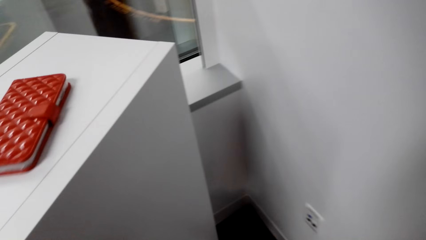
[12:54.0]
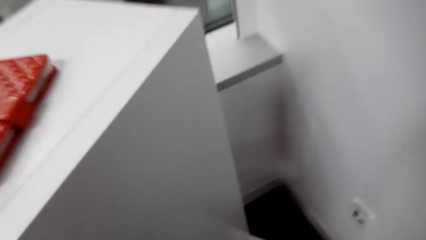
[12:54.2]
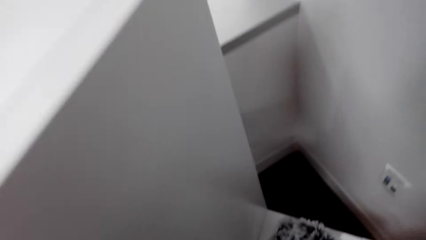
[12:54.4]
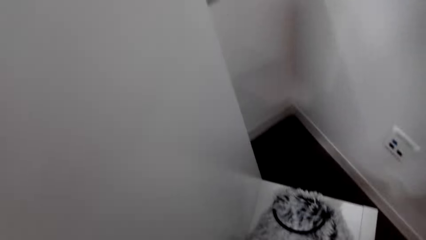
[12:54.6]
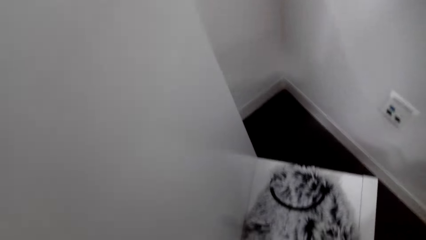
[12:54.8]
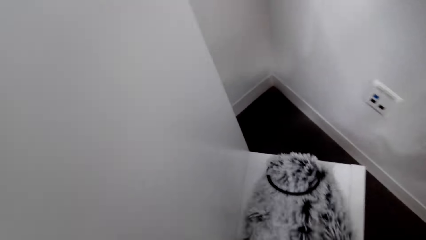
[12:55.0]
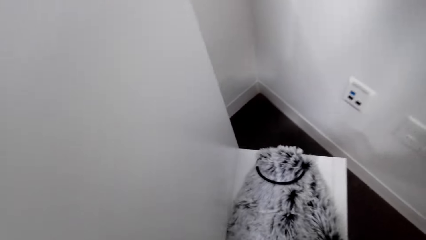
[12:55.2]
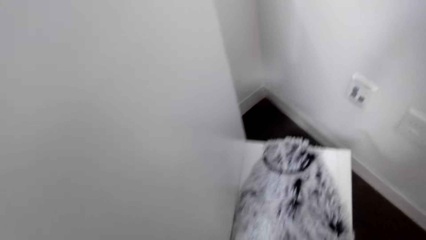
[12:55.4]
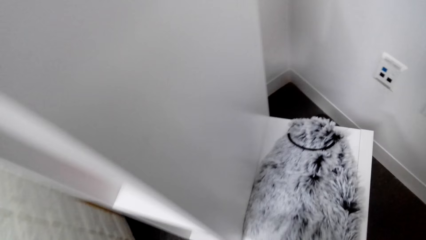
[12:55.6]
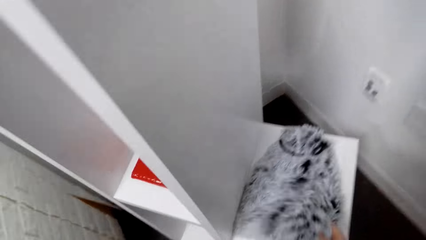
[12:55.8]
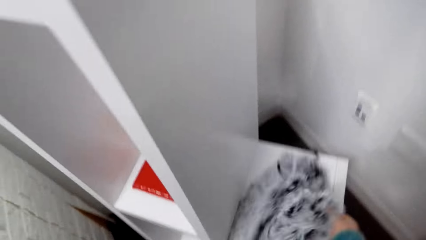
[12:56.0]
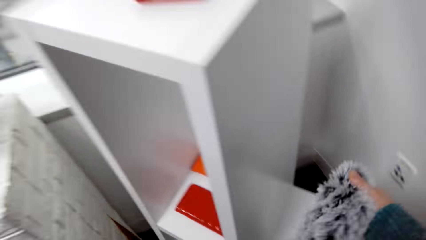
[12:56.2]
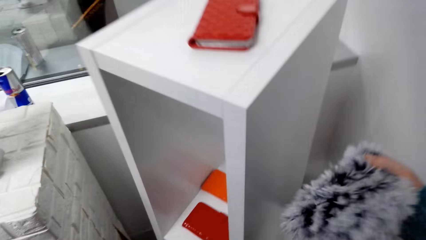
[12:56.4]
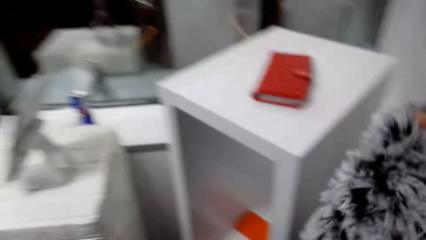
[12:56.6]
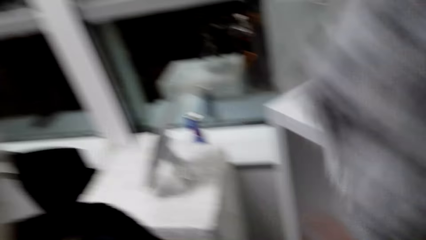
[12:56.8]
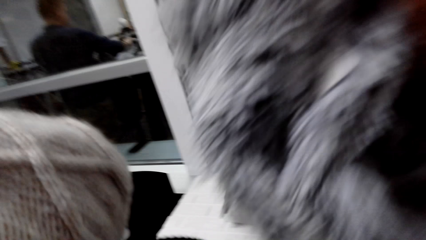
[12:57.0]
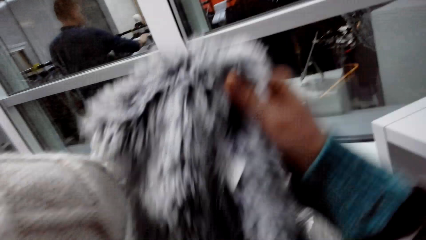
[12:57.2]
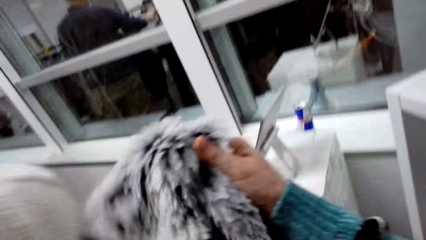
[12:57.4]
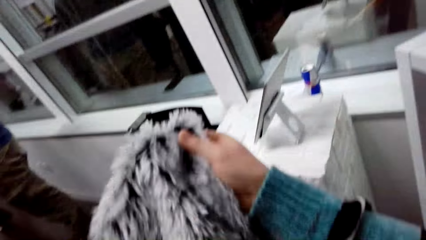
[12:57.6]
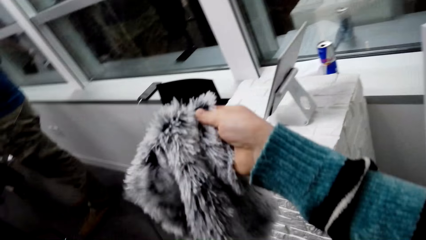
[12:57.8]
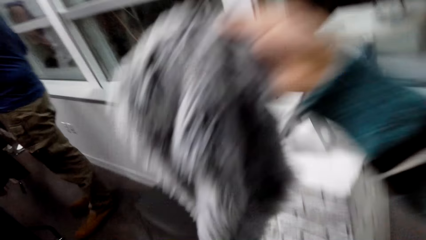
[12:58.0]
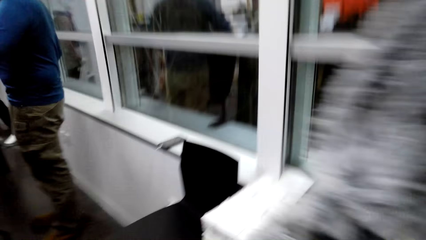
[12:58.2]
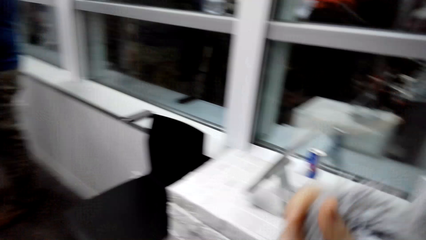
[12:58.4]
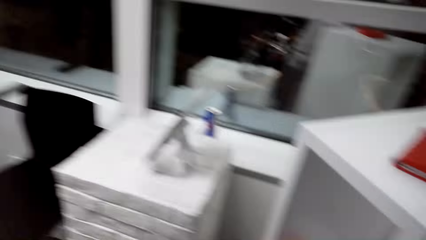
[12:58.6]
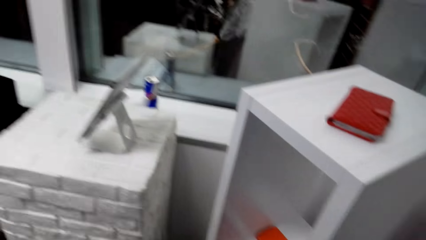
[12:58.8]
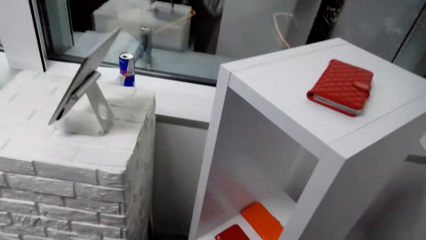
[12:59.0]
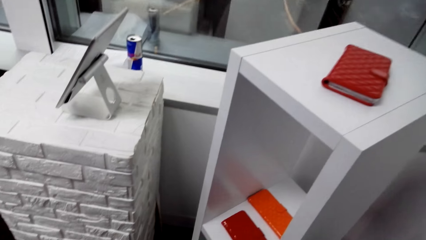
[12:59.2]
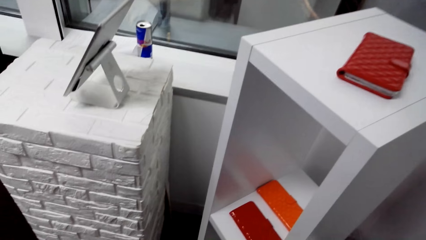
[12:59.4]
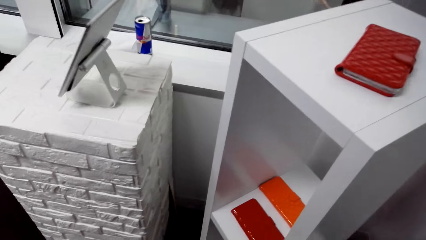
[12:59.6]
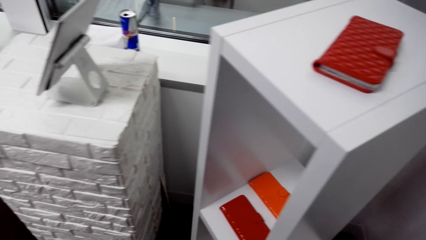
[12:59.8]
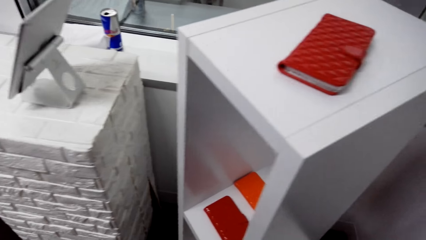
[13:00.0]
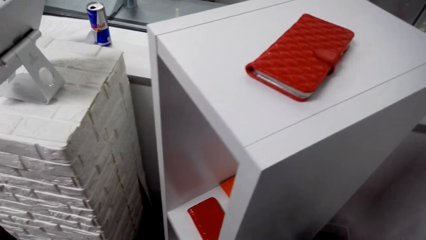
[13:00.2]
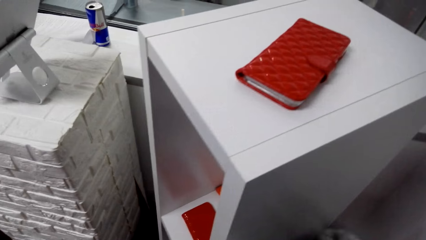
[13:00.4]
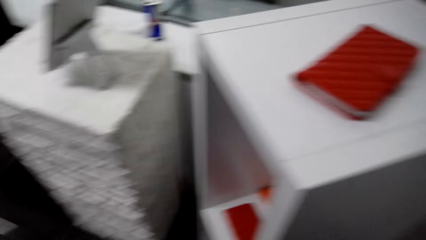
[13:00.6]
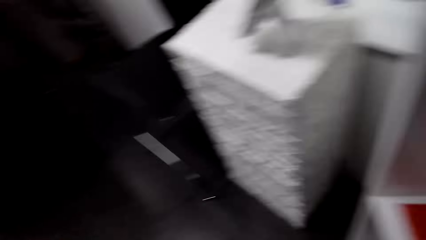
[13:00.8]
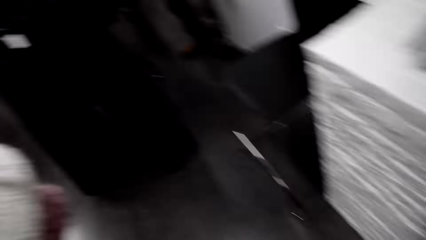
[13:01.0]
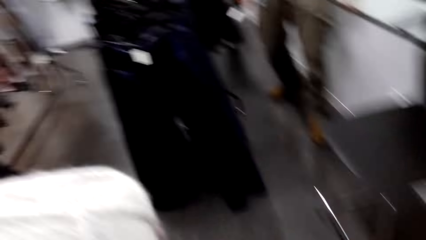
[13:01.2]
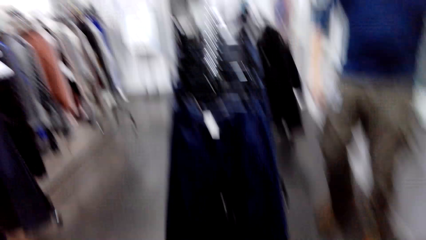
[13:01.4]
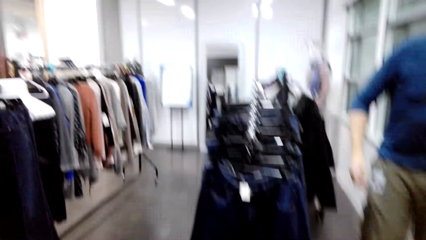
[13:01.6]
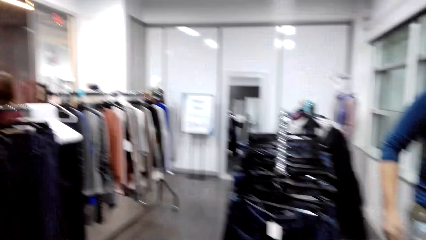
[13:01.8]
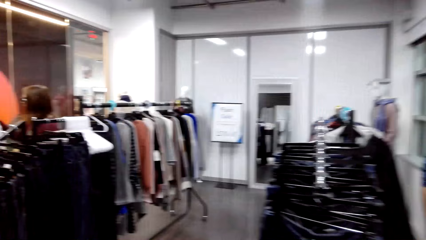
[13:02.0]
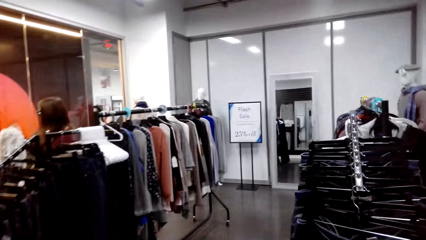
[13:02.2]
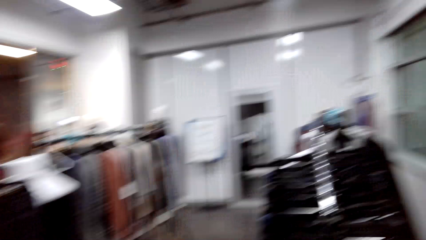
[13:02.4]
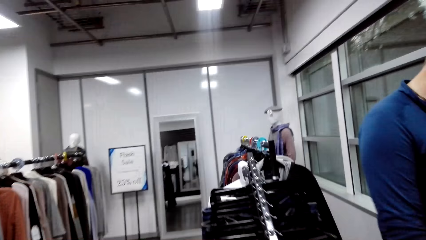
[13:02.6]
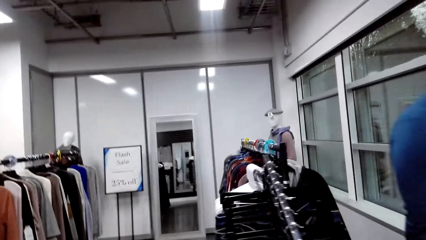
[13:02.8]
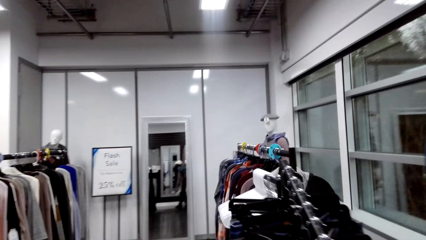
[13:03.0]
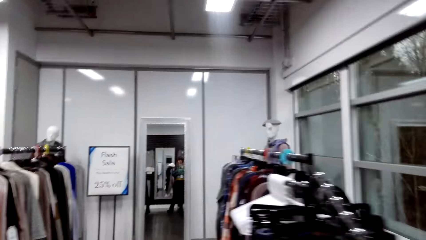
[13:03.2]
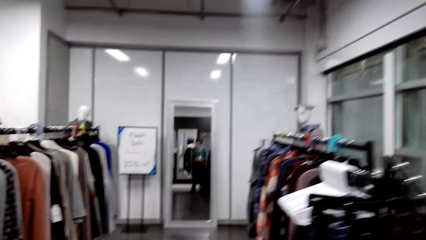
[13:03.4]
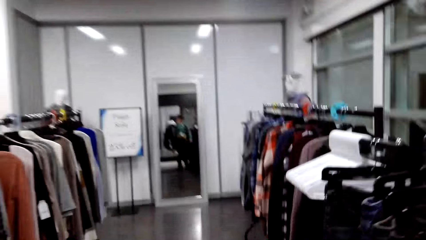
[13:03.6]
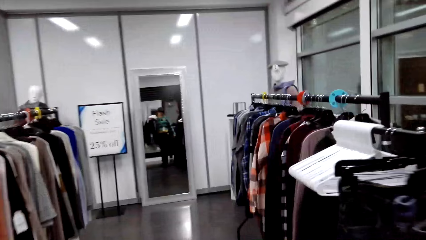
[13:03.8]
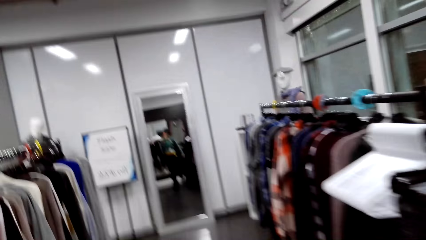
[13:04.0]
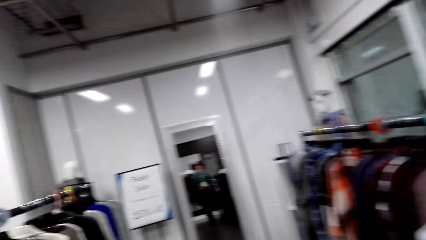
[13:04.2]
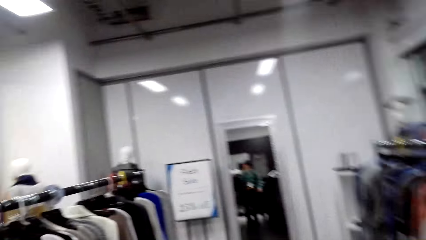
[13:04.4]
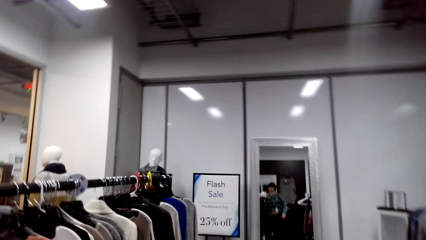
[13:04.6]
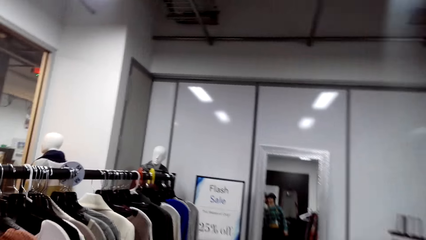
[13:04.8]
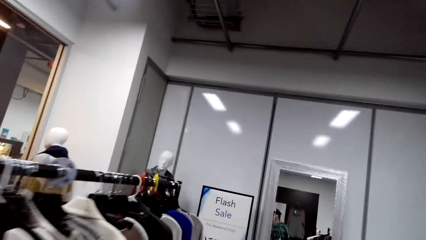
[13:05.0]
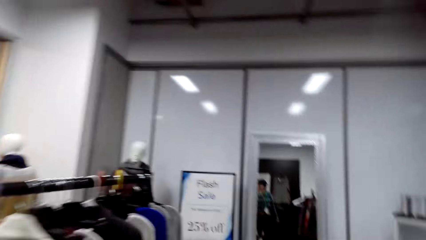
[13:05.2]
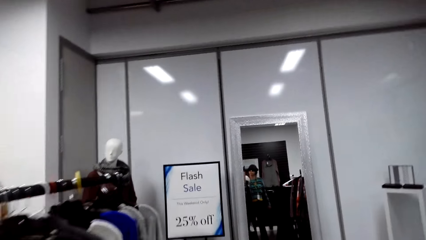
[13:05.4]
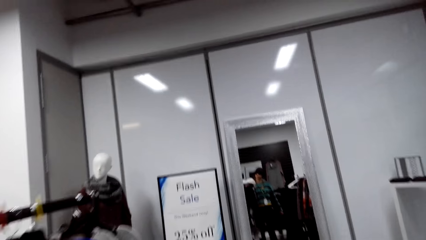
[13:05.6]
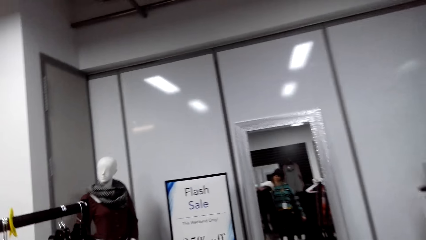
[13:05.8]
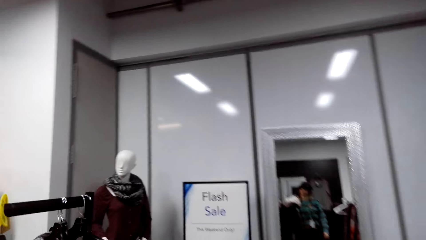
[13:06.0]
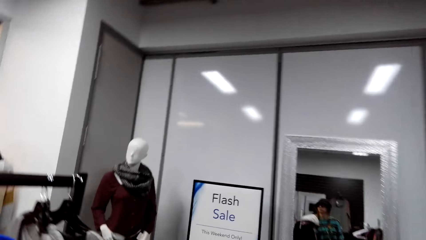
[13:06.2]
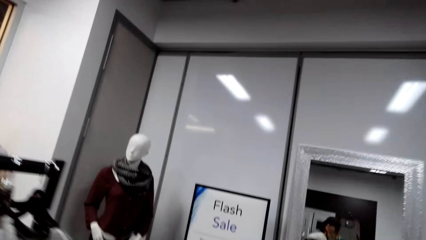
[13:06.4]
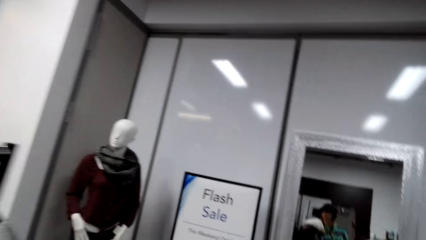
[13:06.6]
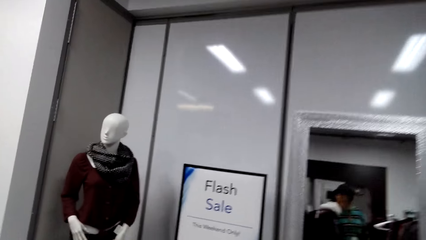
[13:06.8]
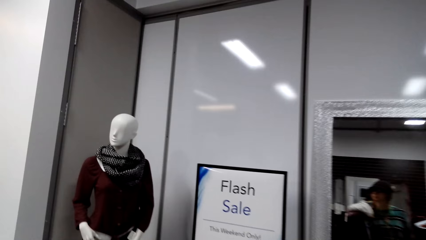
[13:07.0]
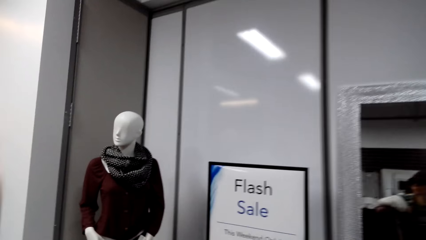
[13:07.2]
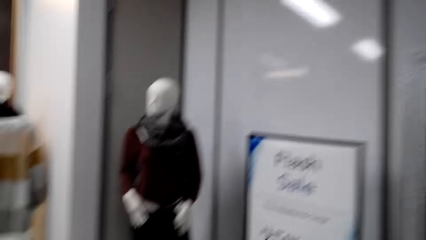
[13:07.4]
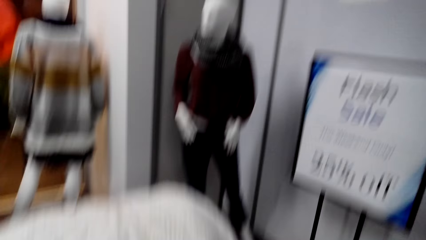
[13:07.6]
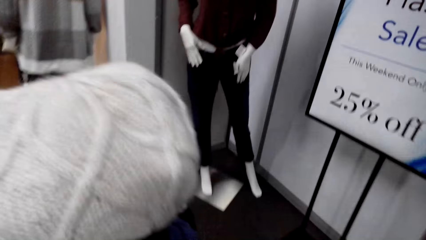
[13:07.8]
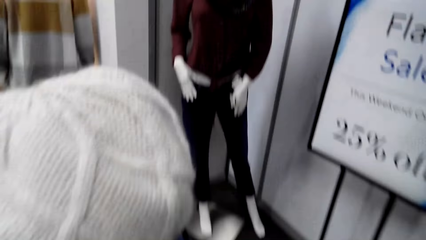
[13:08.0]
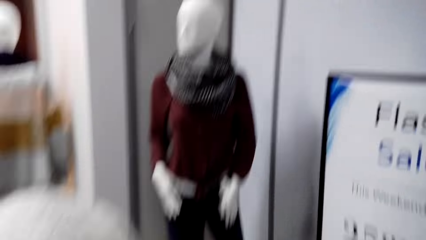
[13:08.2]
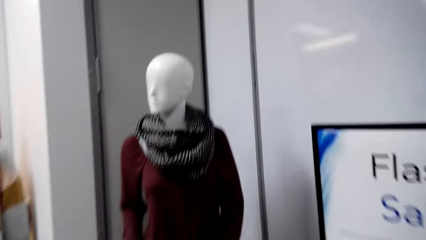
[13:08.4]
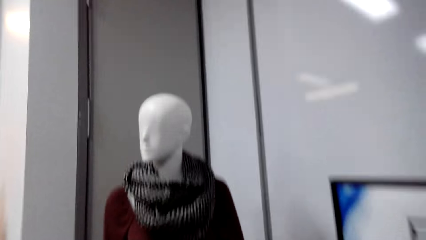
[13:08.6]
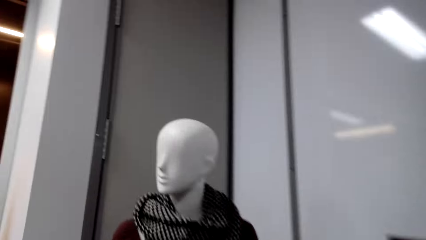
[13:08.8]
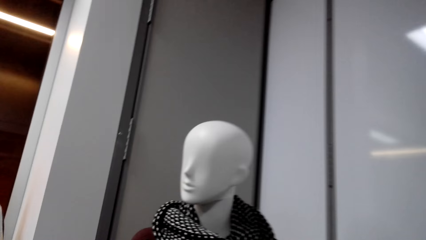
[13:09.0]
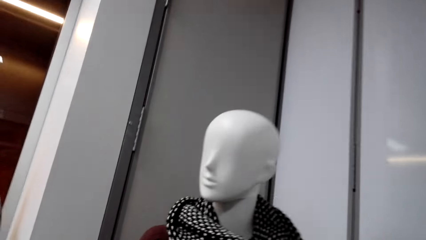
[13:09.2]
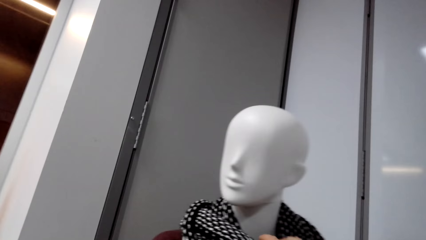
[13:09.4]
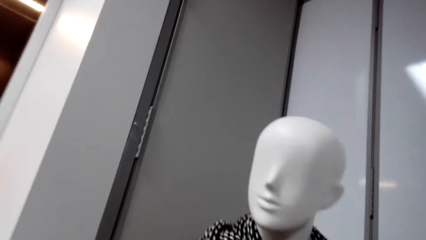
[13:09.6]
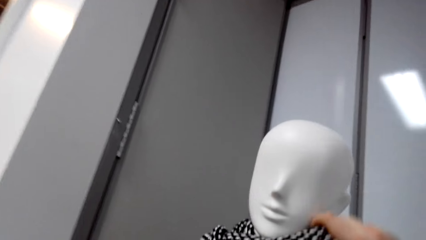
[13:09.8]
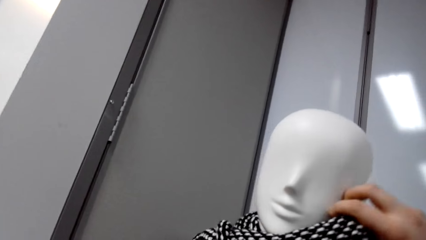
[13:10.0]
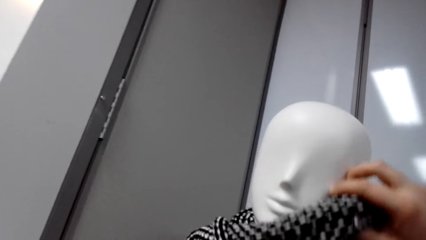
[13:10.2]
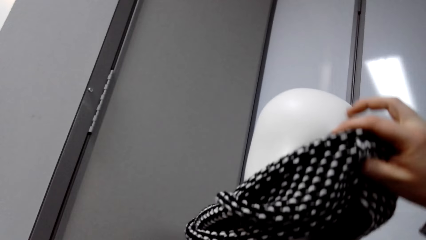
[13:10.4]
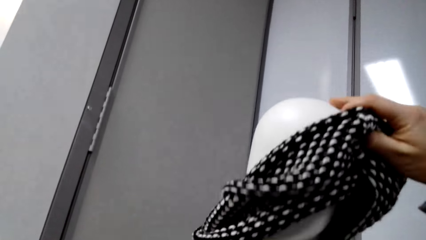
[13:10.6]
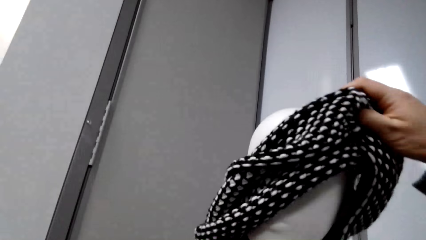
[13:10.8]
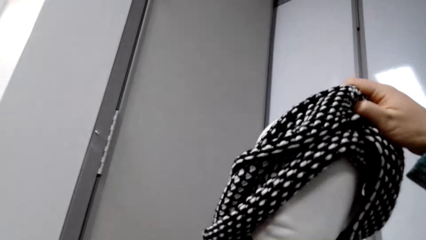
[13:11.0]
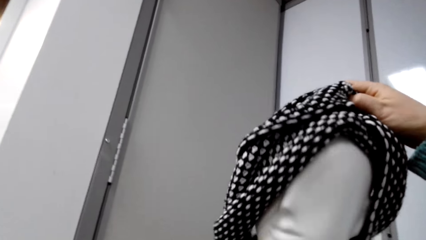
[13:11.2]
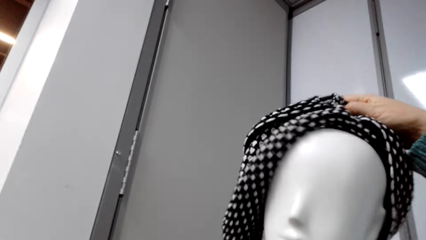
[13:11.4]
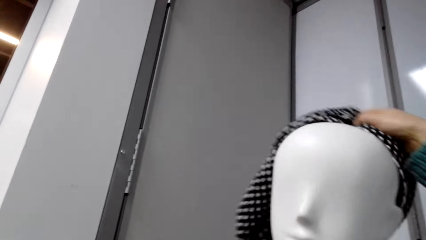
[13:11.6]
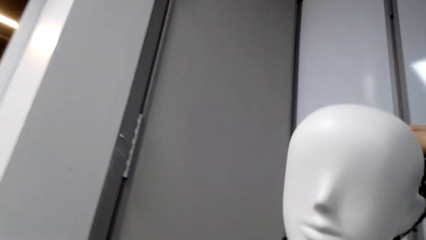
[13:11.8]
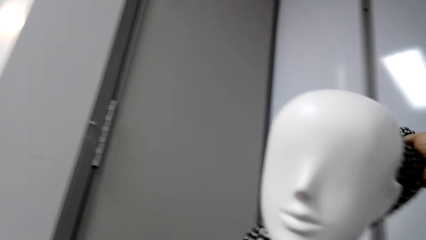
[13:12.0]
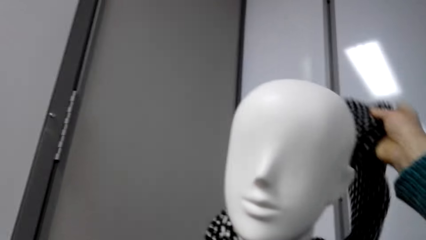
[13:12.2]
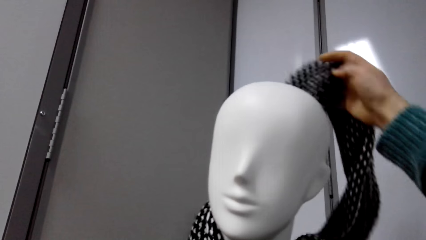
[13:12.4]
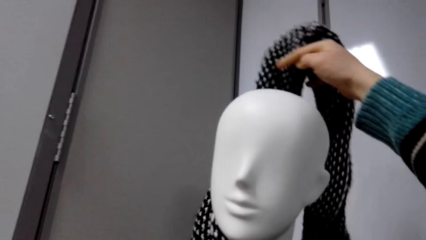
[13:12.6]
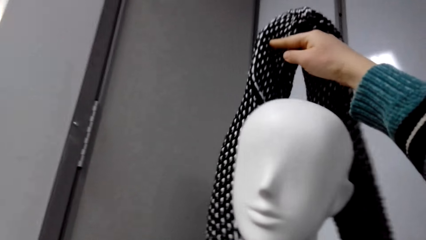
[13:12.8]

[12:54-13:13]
The camera wearer picks the scarf from the stand. They walk around the store. They pick the scarf from the mannequin.
